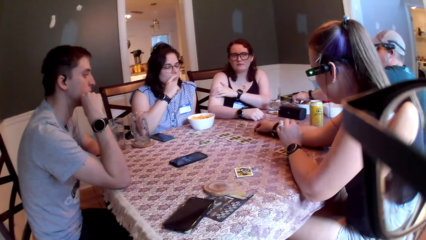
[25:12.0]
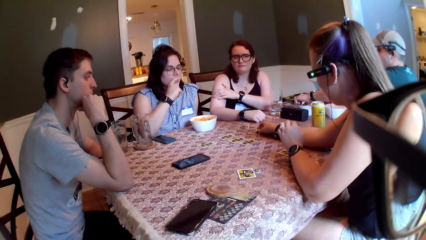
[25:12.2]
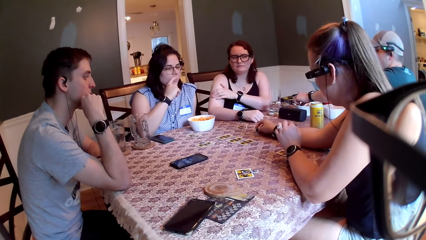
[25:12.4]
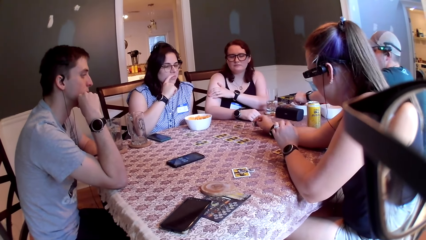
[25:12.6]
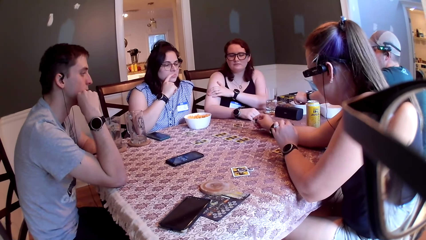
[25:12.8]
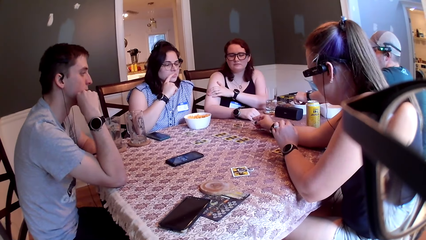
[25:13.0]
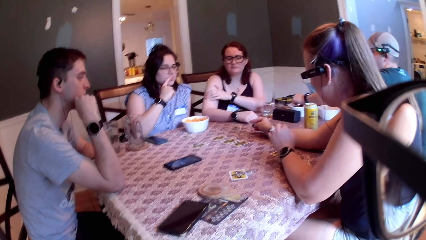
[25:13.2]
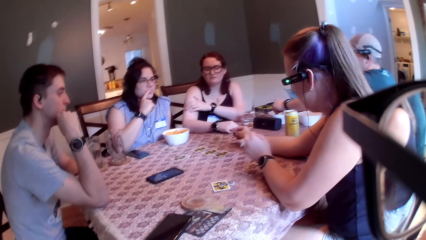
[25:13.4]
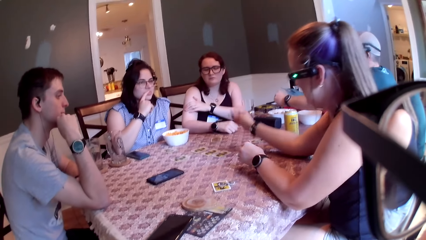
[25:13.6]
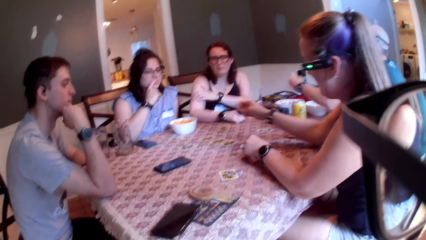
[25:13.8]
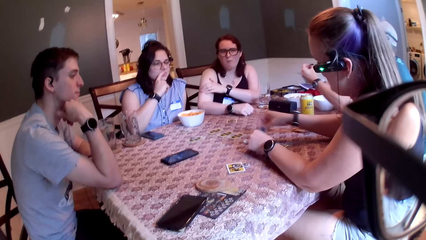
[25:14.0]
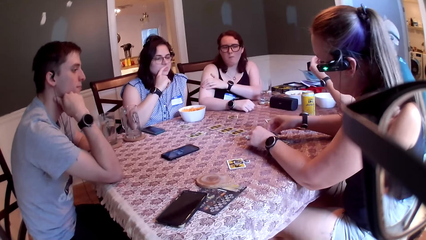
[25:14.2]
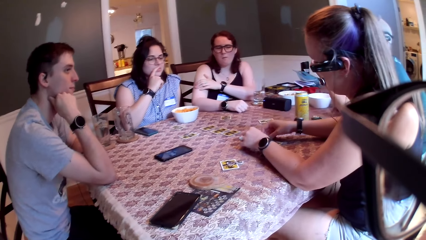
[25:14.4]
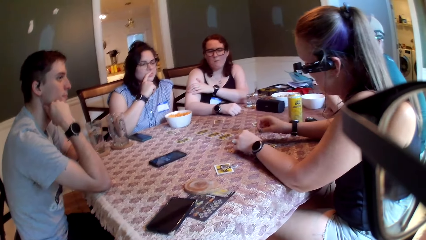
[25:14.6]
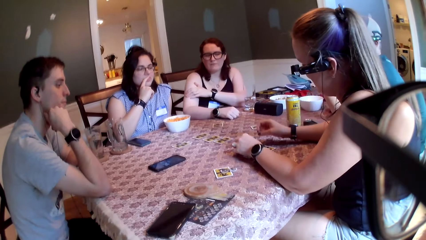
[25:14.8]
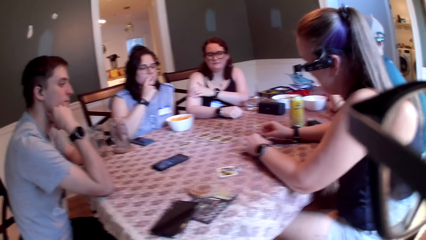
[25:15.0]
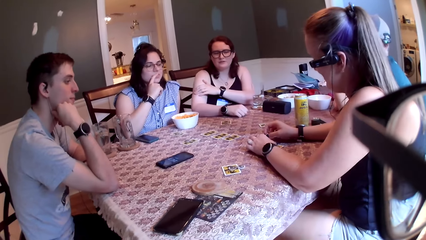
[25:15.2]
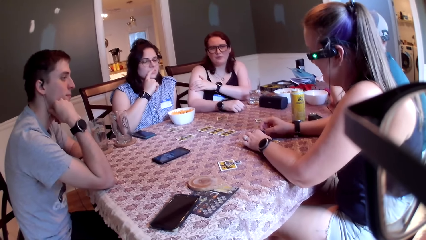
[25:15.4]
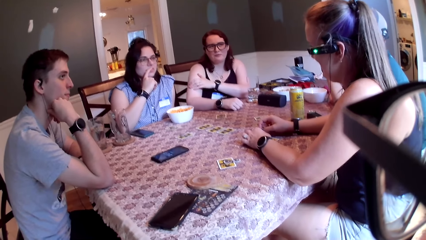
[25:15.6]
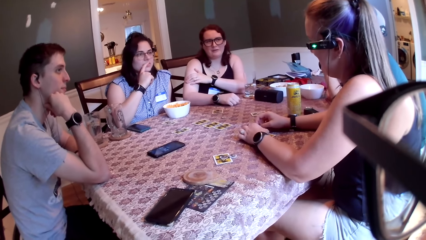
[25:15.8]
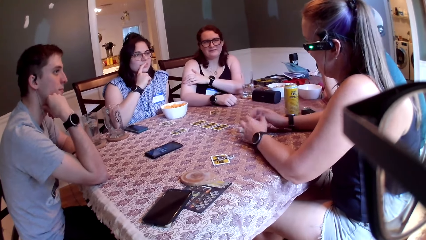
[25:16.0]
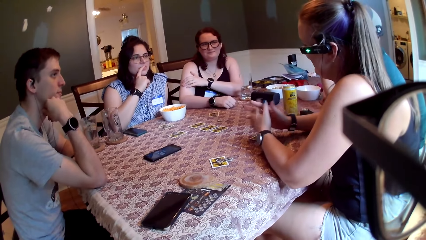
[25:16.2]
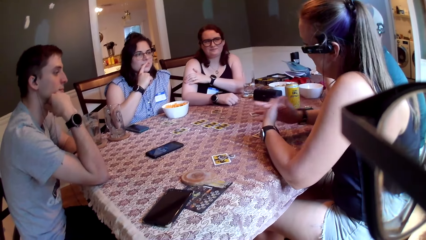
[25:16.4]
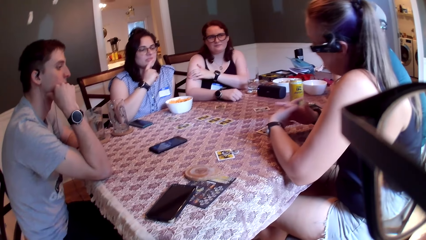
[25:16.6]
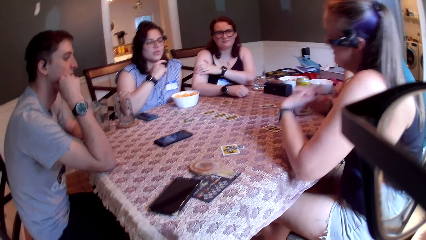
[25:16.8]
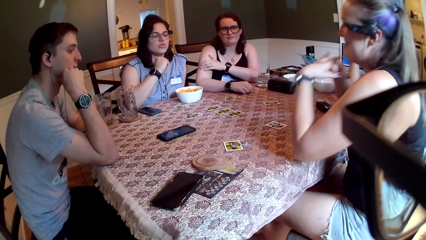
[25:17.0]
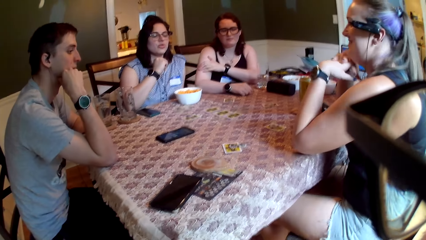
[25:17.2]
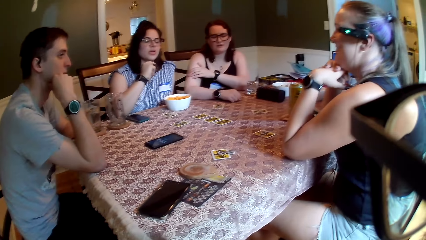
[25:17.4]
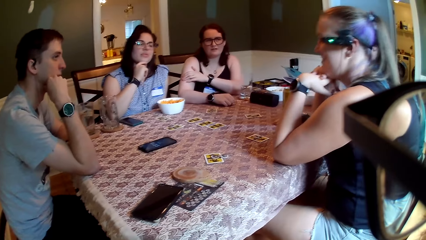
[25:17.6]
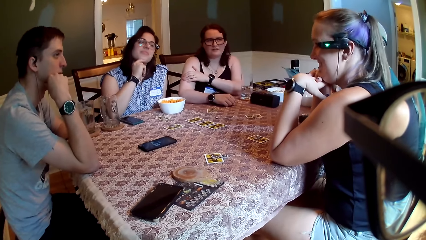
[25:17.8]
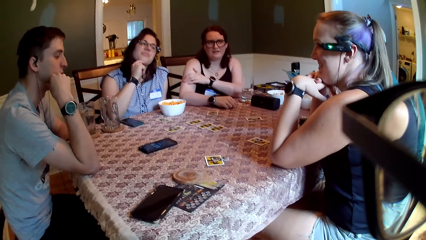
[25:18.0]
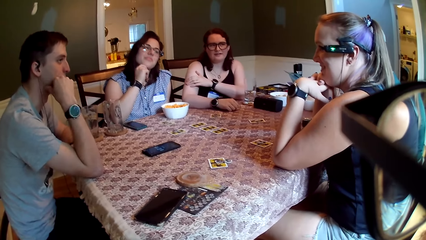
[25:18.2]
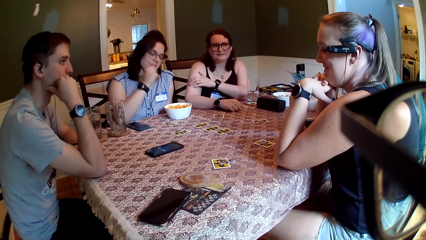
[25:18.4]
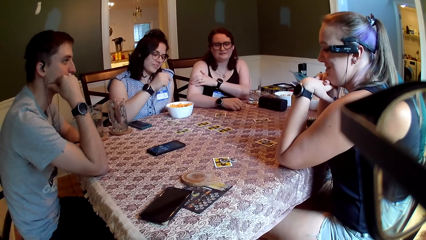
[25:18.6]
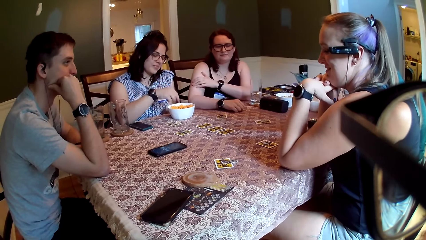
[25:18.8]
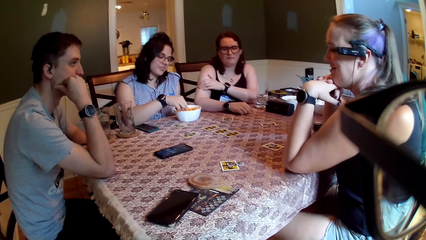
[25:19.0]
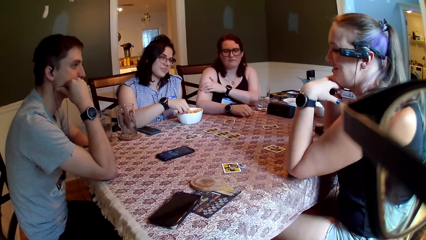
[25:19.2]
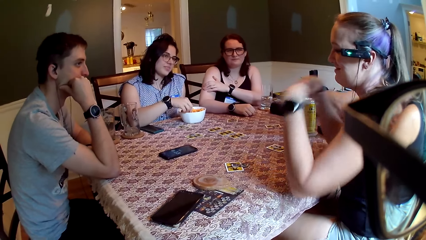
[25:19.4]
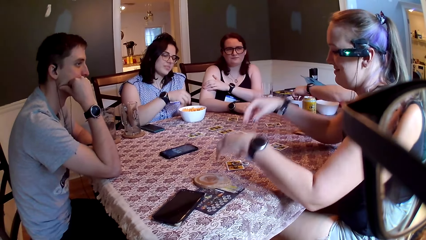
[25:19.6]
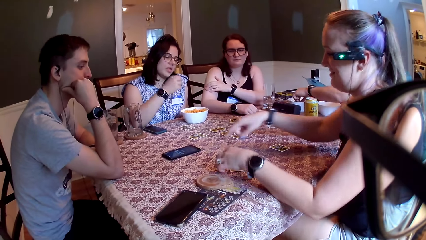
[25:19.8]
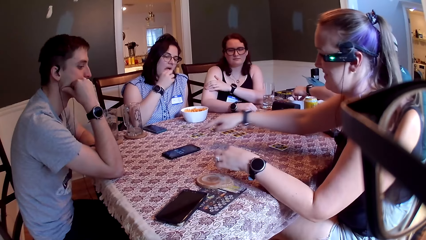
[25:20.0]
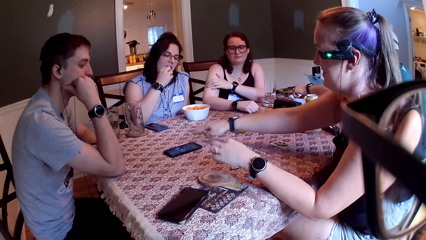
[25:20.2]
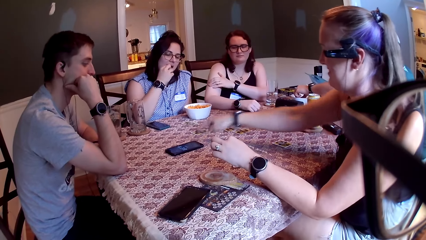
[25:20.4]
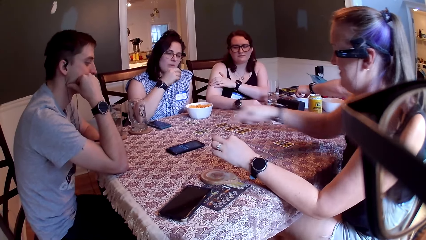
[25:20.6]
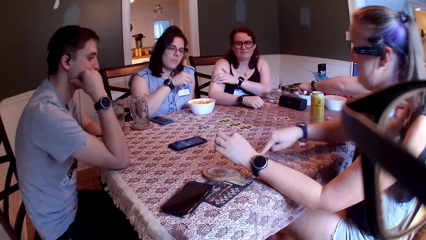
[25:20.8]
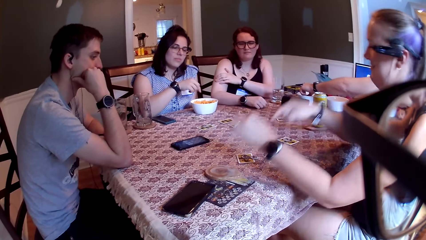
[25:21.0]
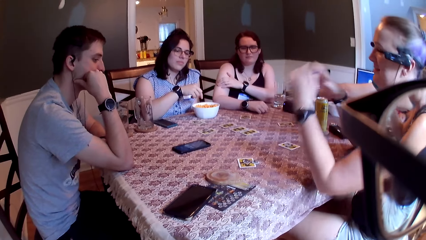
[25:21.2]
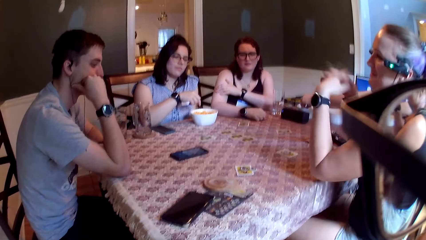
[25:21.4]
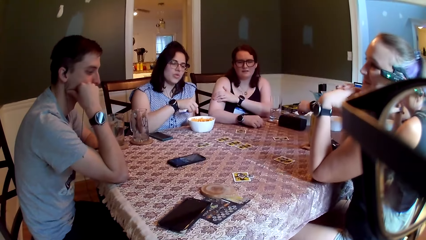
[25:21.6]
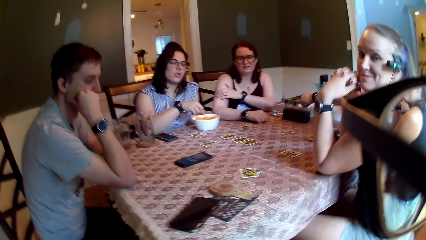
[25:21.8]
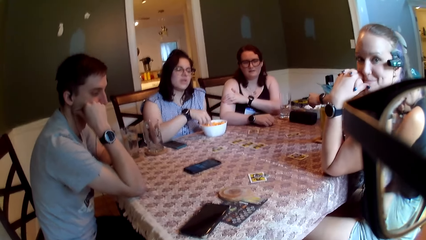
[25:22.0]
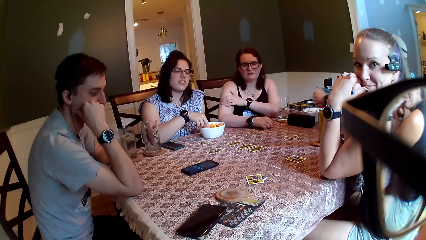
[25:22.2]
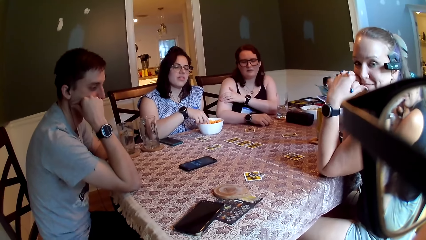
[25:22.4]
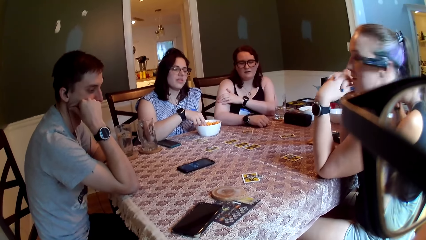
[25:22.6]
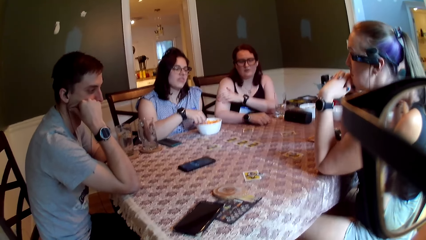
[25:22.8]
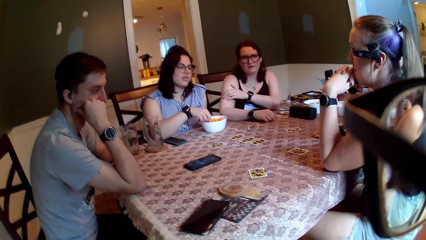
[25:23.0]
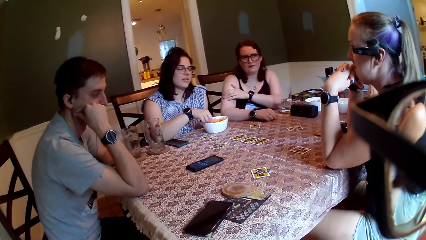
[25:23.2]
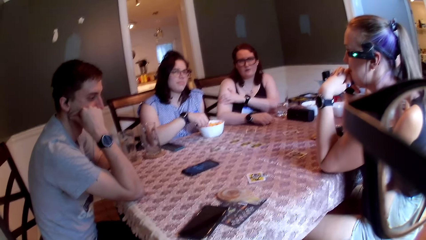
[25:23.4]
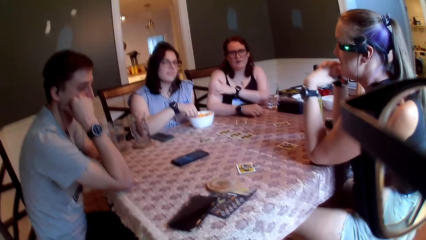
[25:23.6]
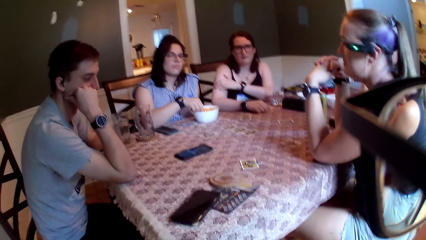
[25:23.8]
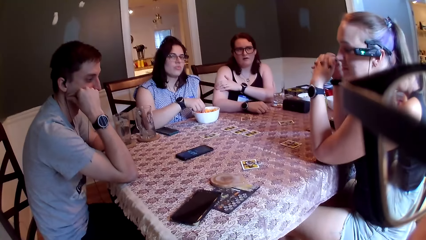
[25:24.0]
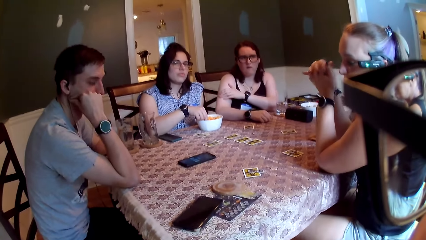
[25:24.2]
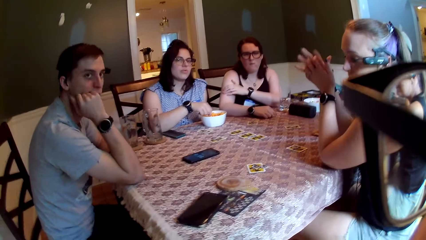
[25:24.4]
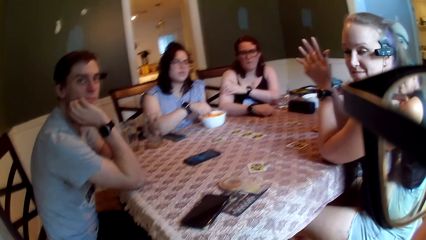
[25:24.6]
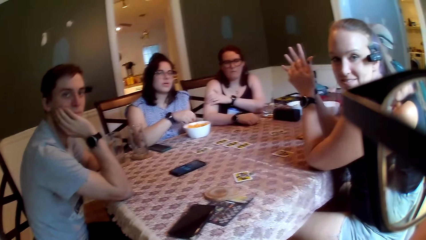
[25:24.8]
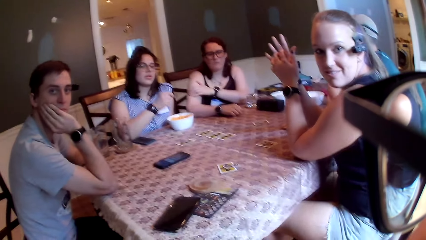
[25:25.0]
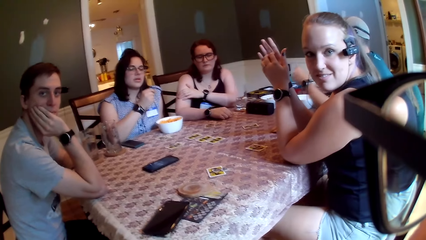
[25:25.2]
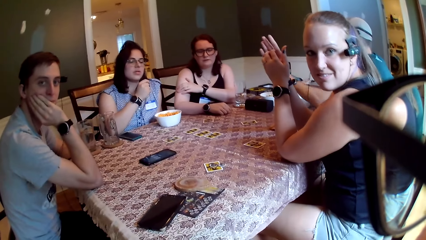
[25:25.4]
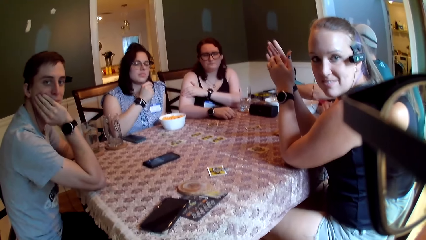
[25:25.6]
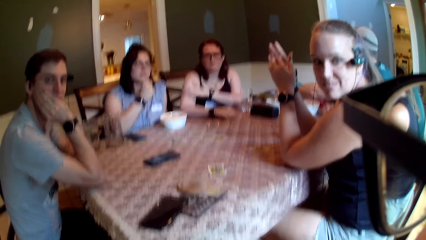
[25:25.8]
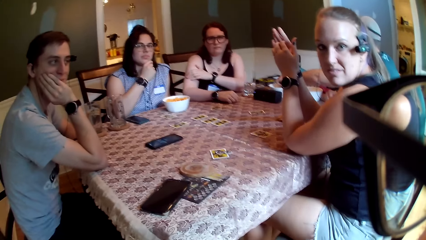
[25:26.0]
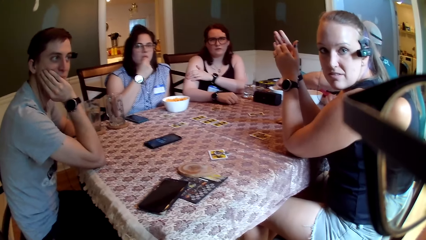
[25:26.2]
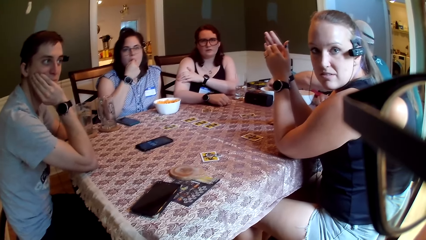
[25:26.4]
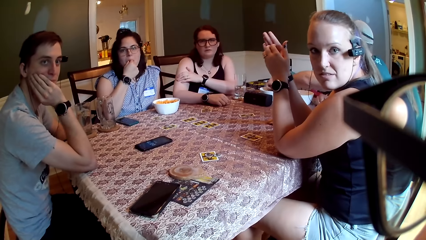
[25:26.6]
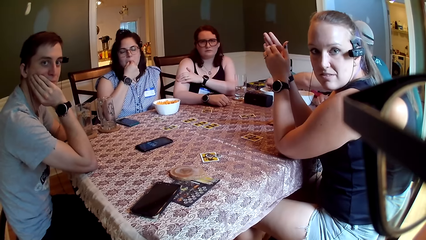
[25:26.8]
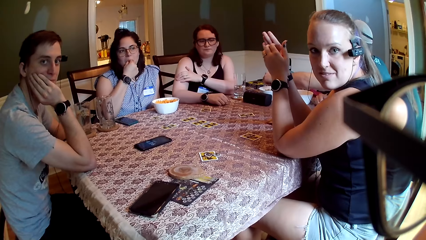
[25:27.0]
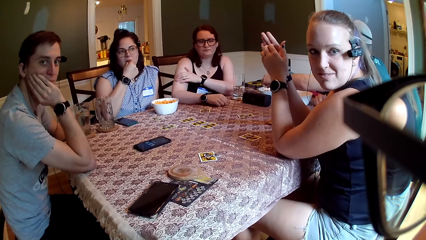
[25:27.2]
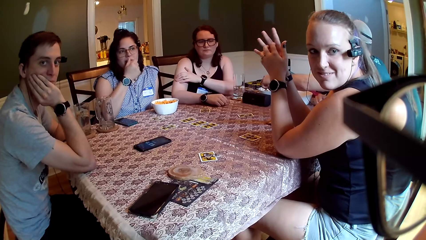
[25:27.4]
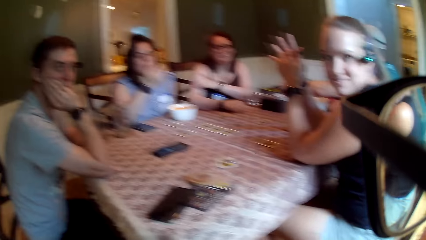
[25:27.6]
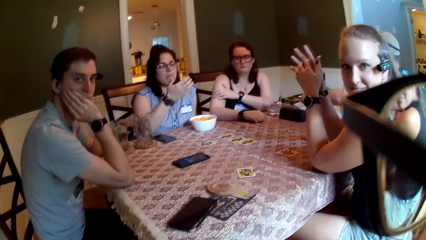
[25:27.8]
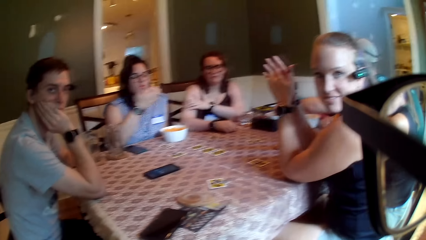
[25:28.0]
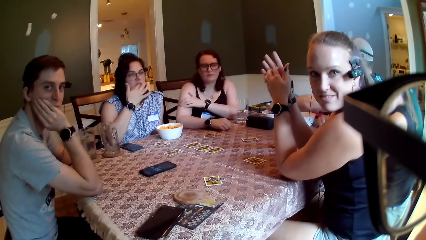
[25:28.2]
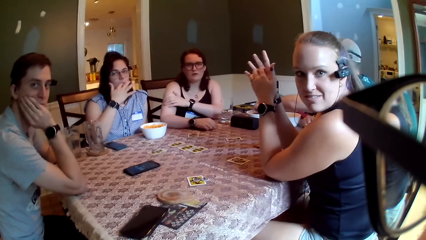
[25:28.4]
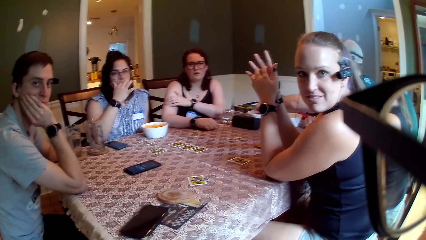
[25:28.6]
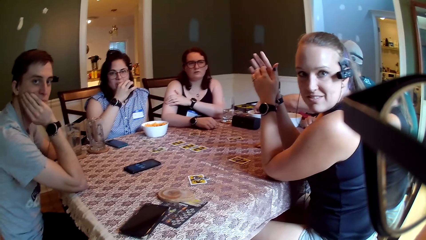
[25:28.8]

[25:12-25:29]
A woman picks up a coin on the table with her right hand, drops the coin on the table with her right hand, and speaks to a group of people on the table. Another woman speaks to the group of people on the table. The first woman places her elbows on the table. A man speaks to the group of people on the table. The other woman picks up a cheese from the bowl with her right hand. The first woman touches some cards on the table with both hands. The other woman puts some cheese in her mouth with her right hand. The first woman turns to the camera wearer. The camera wearer speaks to the group of people on the table. The other woman speaks to the group of people on the table. The man turns to the camera wearer. The other woman picks up a cheese from the bowl with her right hand, puts some cheese in her mouth with her right hand, and speaks to the group of people on the table.
